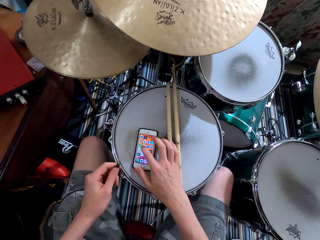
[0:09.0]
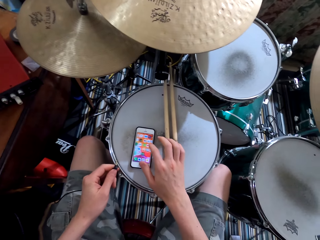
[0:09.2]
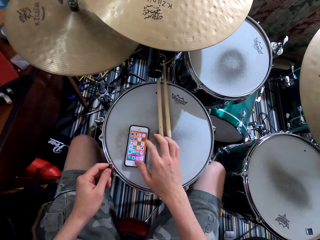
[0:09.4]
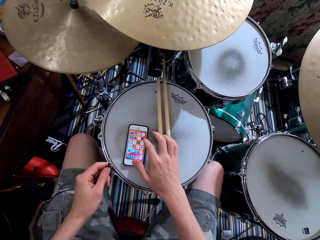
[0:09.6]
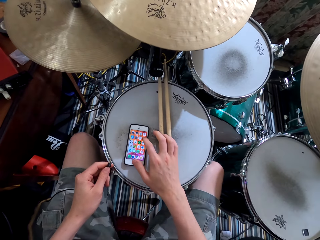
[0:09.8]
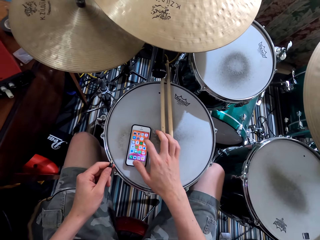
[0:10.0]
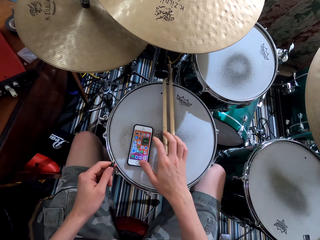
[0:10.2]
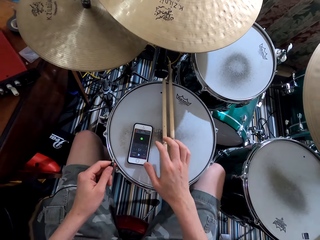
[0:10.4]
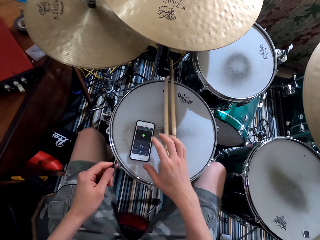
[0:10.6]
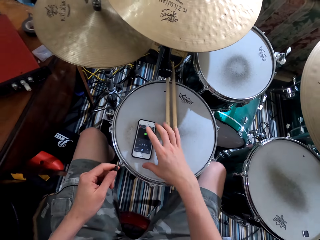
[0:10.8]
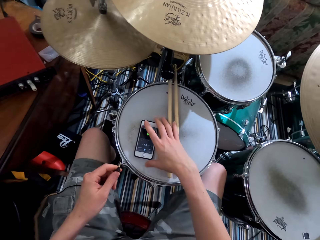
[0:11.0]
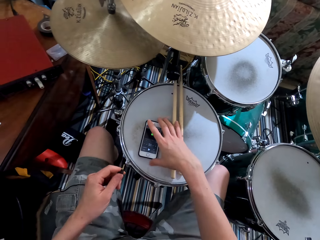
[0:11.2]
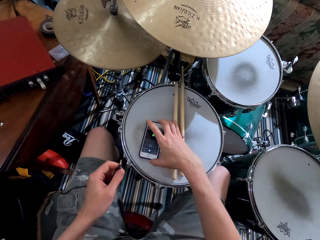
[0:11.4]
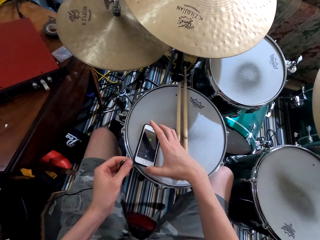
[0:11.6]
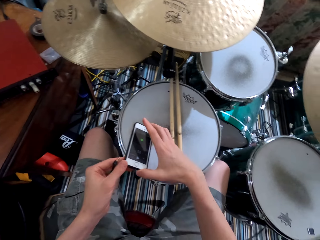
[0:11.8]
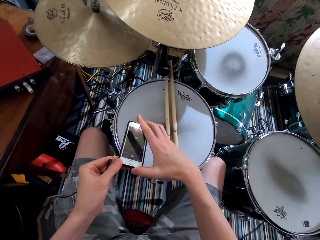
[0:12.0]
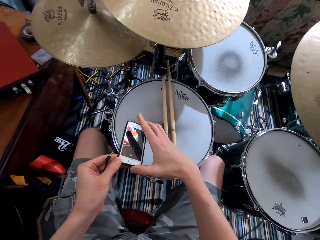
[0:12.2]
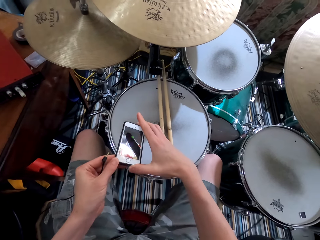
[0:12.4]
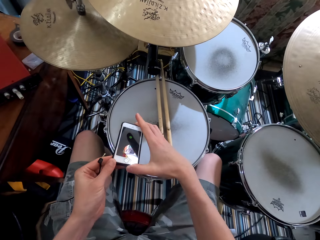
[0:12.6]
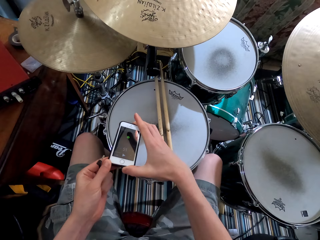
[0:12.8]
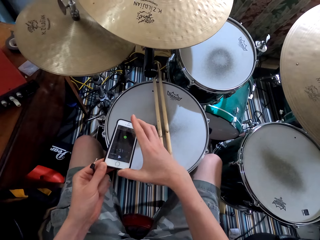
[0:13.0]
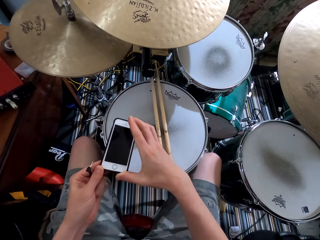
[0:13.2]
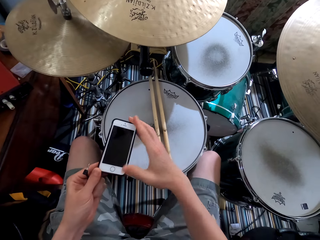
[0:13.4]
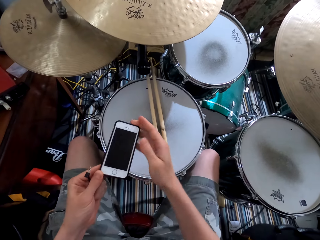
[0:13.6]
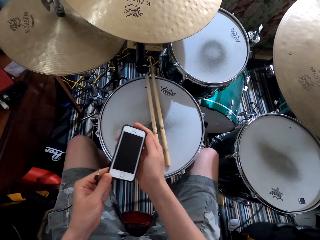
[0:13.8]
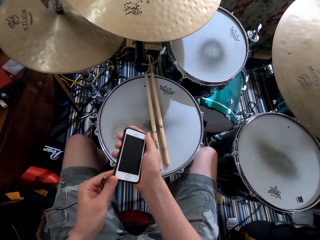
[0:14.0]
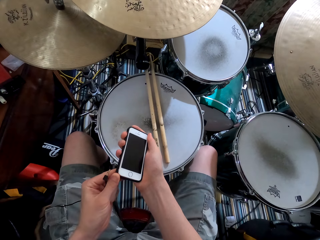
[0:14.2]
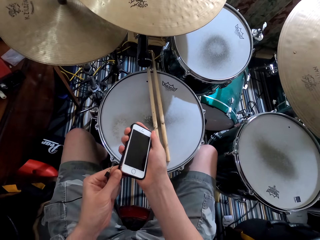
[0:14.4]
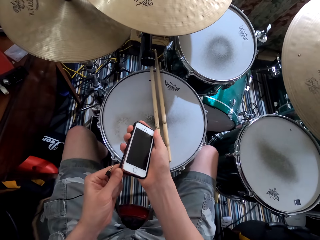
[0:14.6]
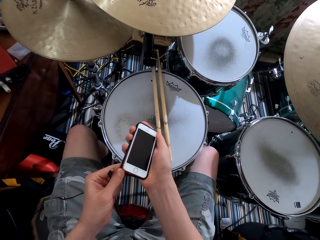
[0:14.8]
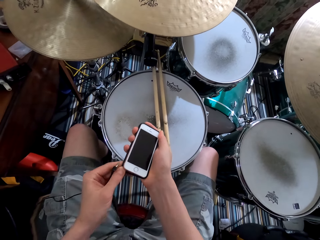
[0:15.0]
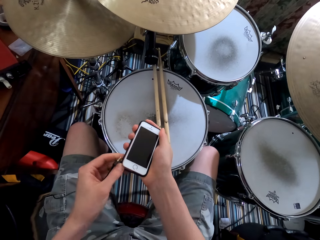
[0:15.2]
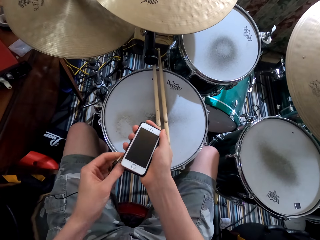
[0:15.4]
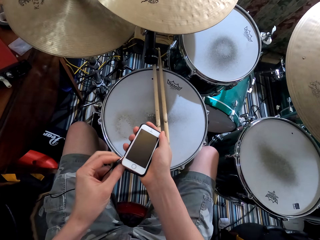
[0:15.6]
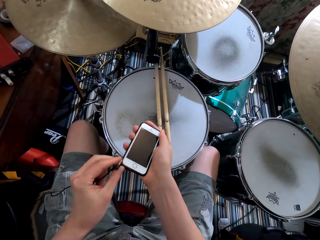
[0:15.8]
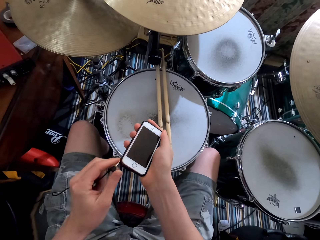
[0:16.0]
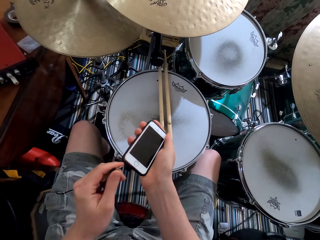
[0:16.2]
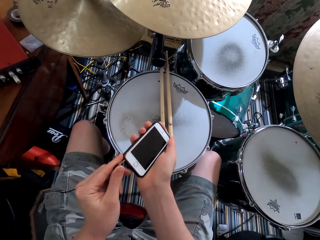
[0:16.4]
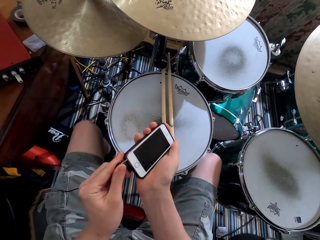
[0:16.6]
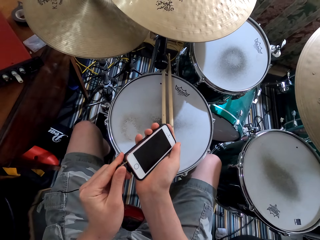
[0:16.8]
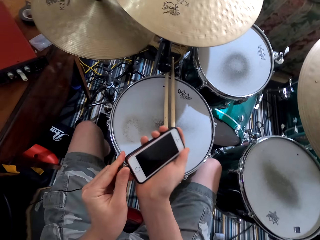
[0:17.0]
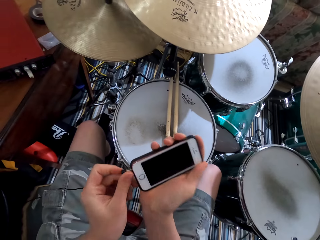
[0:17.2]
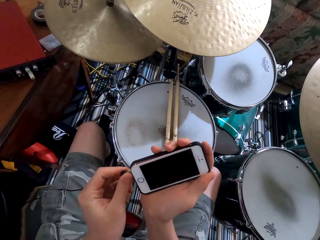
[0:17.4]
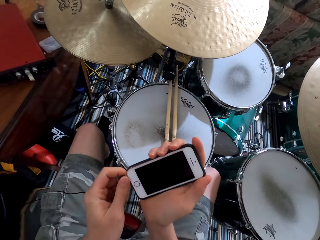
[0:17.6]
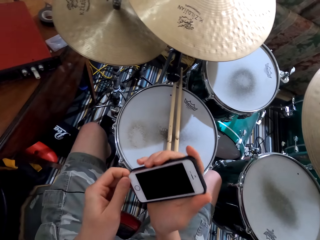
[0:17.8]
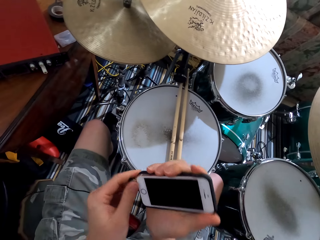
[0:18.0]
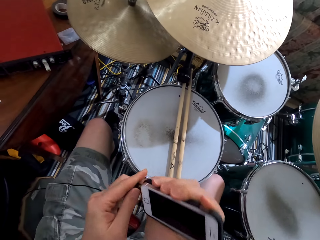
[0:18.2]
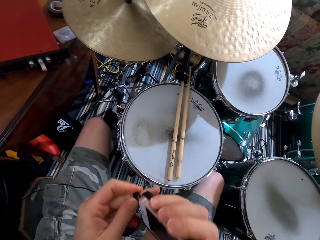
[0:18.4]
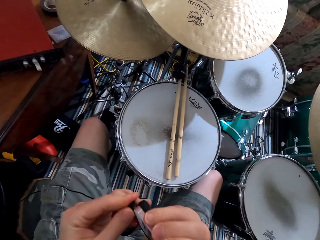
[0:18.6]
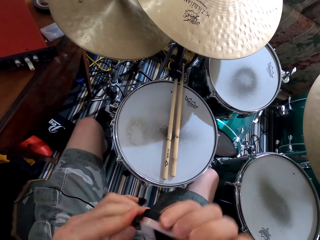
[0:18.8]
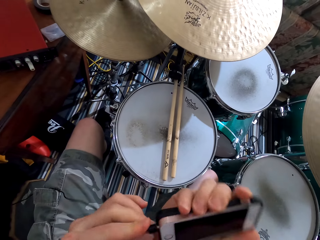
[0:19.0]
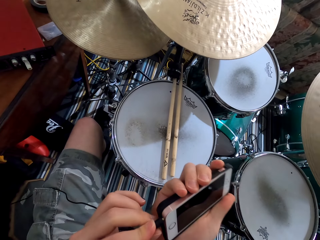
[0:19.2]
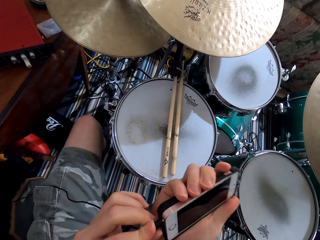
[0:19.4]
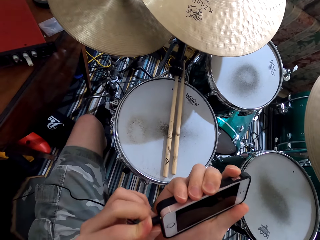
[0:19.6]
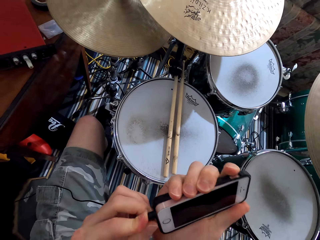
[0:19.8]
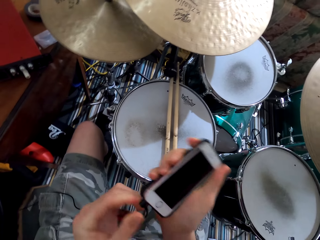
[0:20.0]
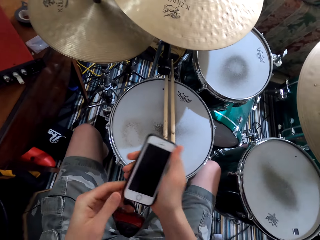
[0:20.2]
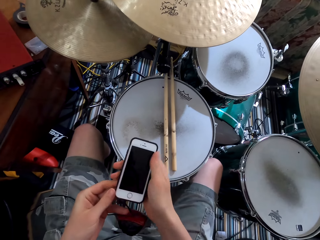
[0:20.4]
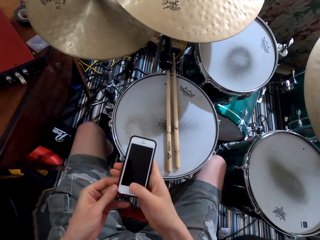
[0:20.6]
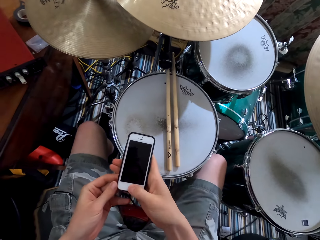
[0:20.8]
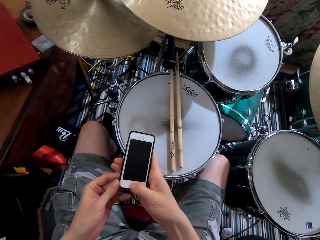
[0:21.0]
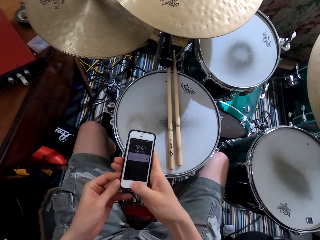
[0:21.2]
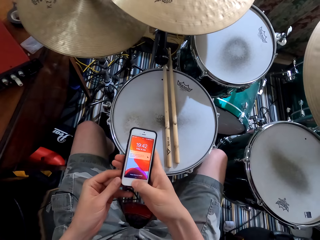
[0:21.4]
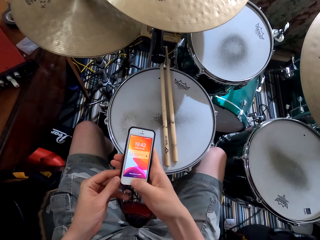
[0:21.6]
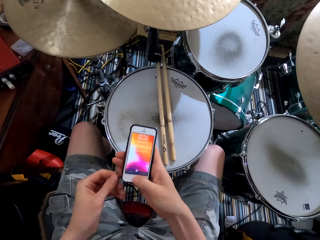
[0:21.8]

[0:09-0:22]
The camera wearer operates the phone on the drum. He picks up the phone from the drum. He holds the phone. He inserts the earphone plug in the phone. He operates the phone in his hands.

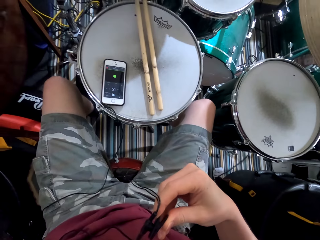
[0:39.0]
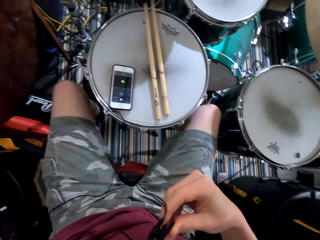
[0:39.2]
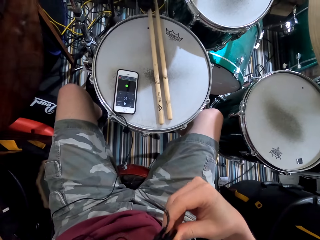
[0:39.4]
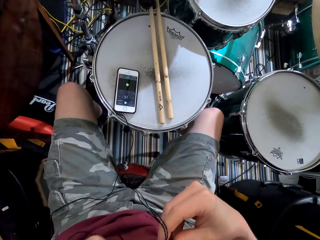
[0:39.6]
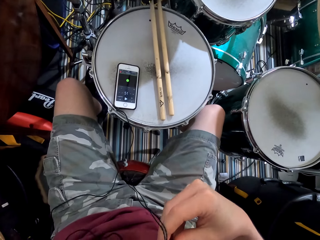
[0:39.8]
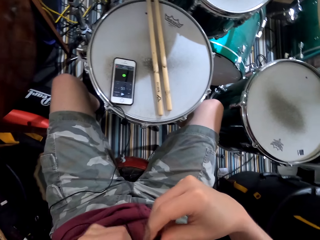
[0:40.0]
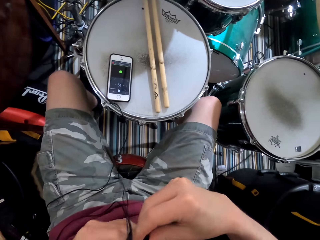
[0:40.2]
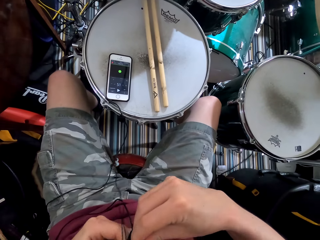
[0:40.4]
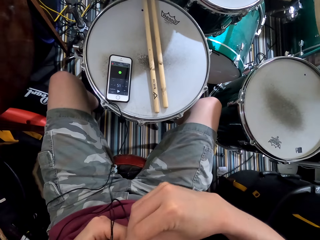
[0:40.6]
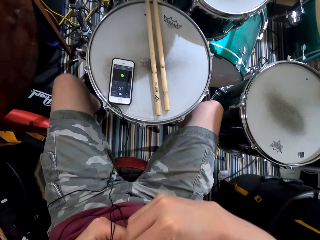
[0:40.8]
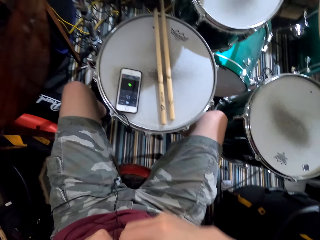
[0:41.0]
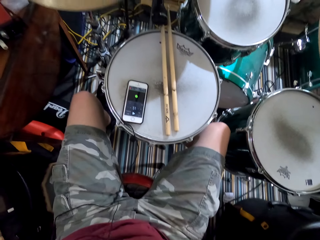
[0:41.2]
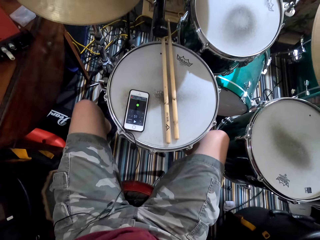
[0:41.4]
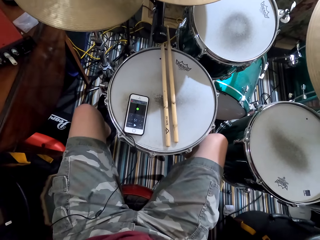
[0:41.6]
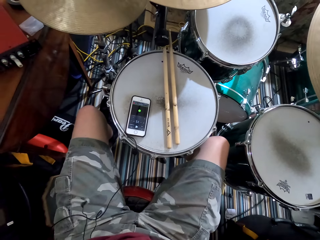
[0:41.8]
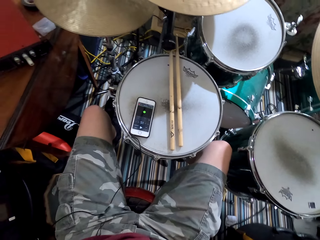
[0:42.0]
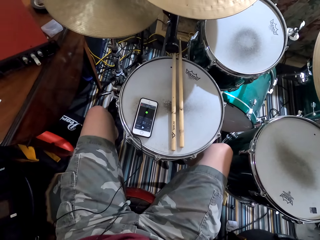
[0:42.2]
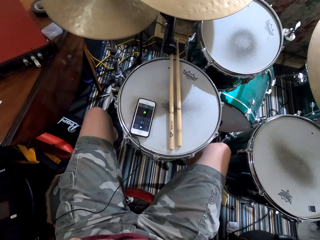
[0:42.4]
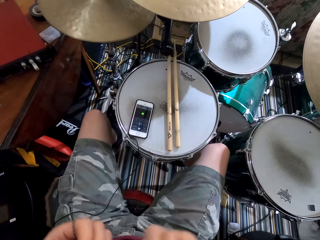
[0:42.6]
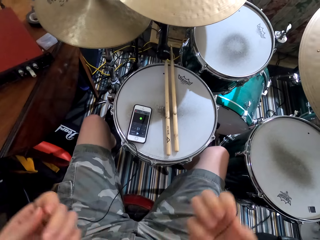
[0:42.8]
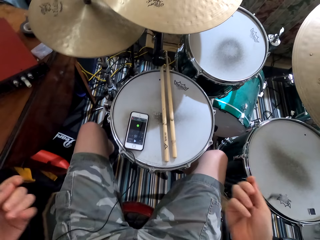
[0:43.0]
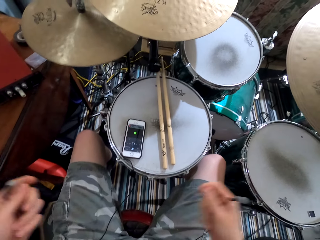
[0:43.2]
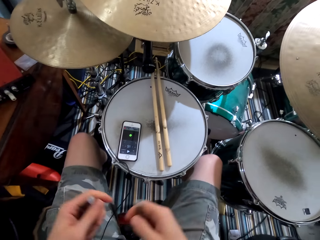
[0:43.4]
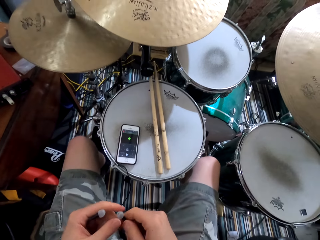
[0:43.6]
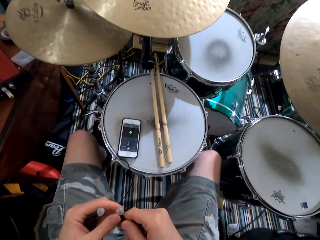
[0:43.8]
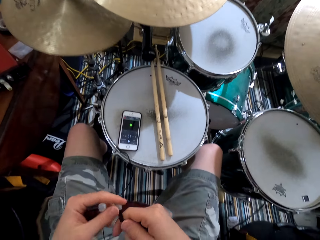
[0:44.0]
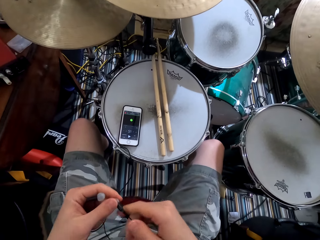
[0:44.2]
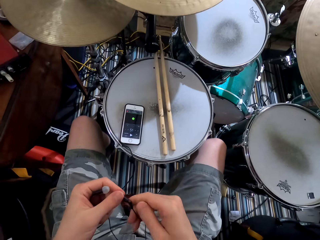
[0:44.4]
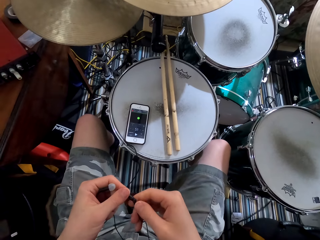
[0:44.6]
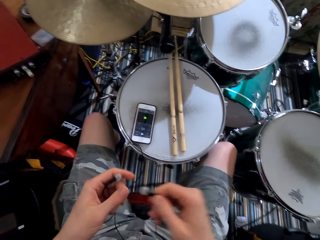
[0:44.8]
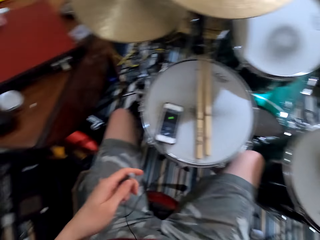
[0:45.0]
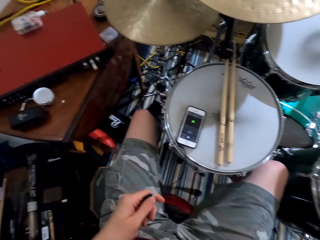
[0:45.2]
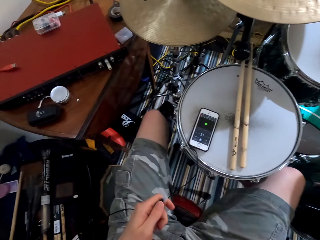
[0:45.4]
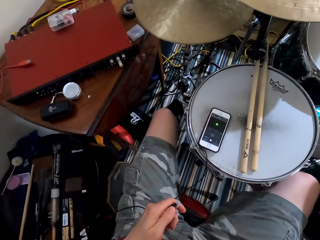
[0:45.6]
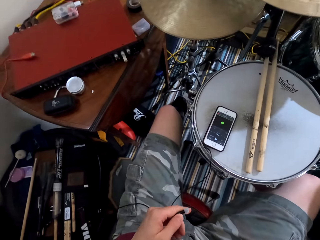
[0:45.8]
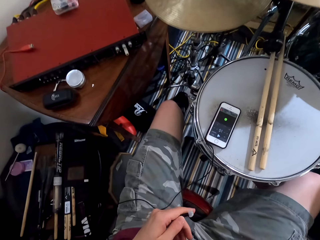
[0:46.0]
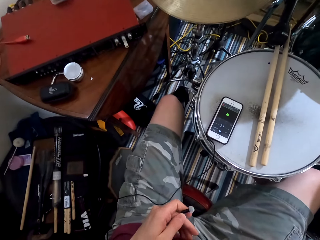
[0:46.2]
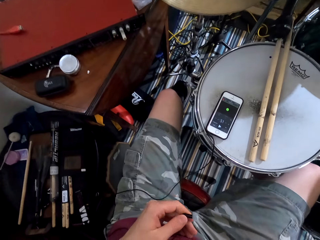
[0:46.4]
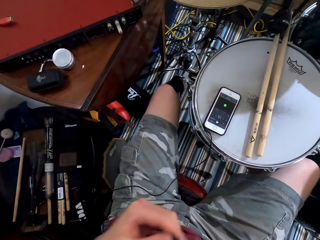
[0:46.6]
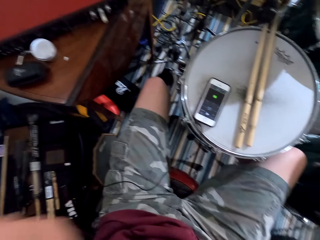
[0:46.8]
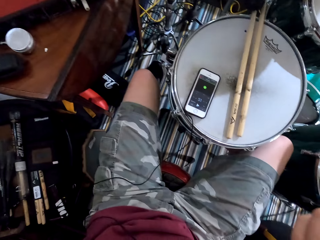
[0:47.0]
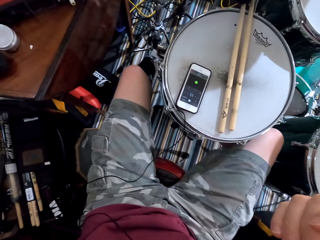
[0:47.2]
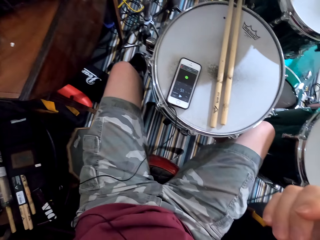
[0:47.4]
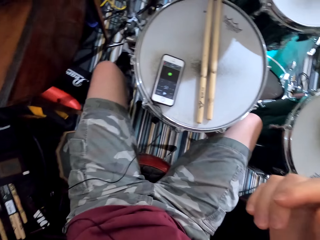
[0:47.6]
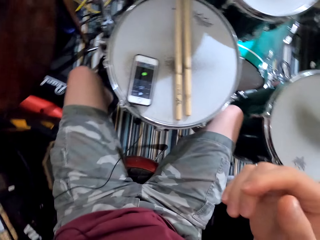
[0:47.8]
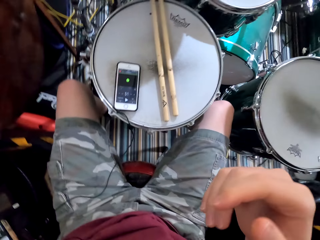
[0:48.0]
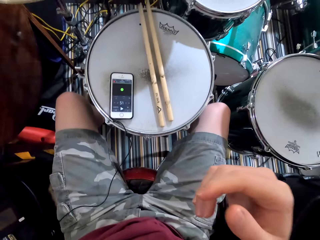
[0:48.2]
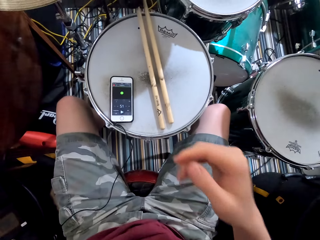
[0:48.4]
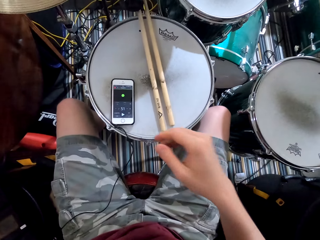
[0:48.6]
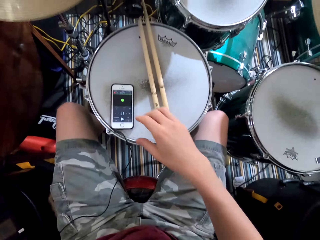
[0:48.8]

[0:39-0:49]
The camera wearer fixes the earphone on the clothes. He holds the earphone. He wears the earphone in his ears.
